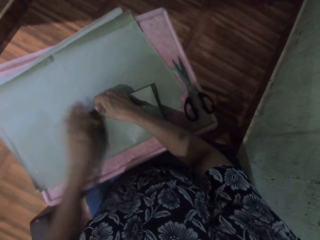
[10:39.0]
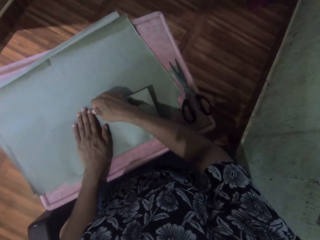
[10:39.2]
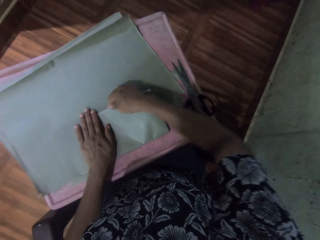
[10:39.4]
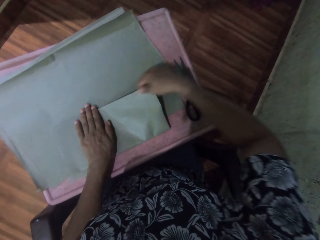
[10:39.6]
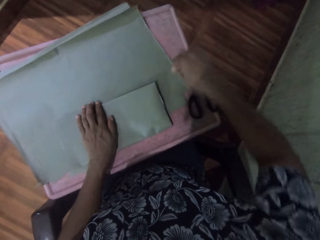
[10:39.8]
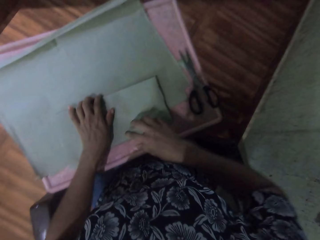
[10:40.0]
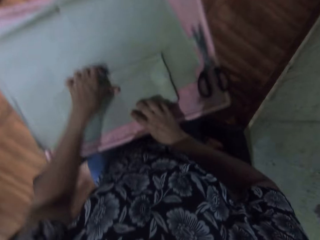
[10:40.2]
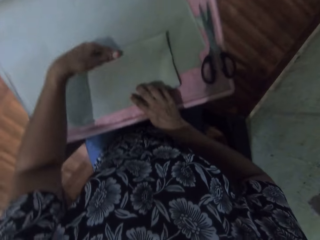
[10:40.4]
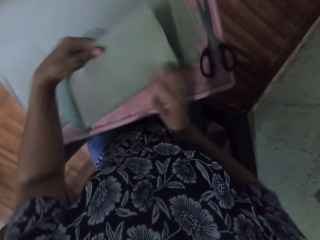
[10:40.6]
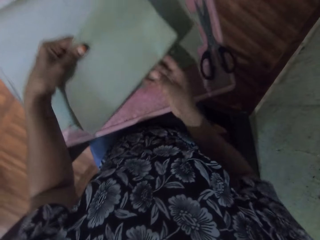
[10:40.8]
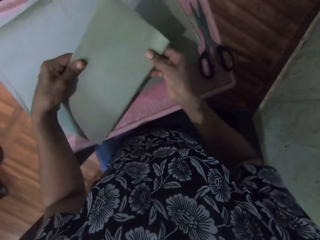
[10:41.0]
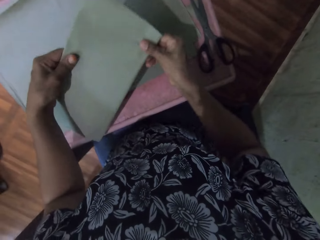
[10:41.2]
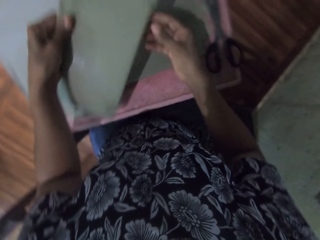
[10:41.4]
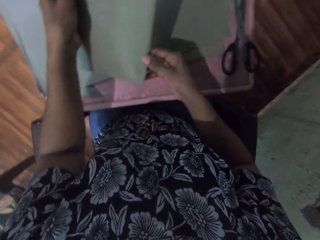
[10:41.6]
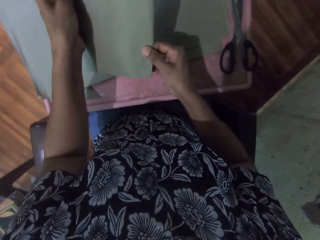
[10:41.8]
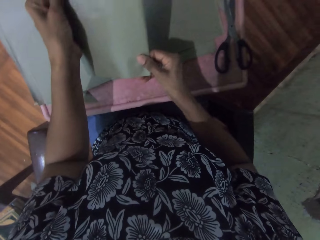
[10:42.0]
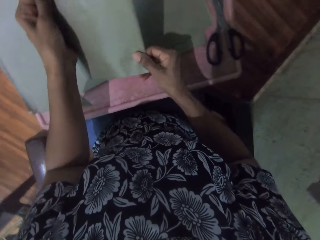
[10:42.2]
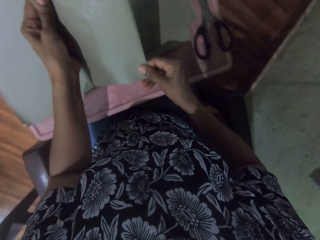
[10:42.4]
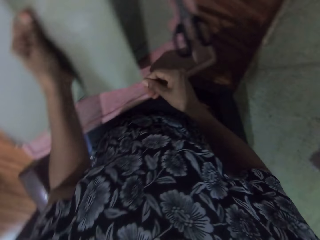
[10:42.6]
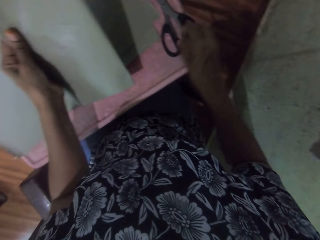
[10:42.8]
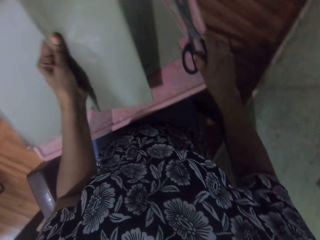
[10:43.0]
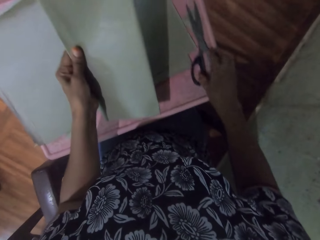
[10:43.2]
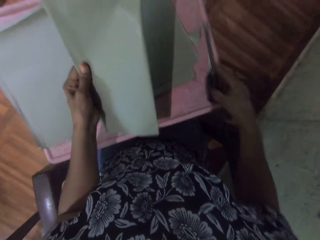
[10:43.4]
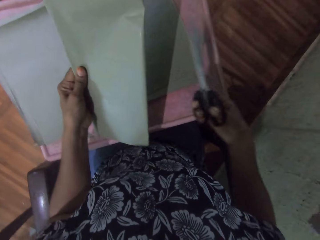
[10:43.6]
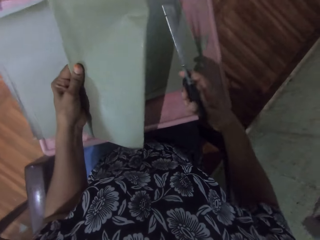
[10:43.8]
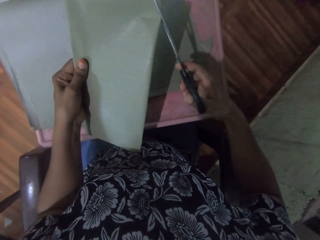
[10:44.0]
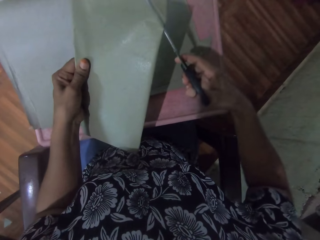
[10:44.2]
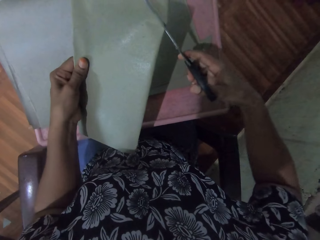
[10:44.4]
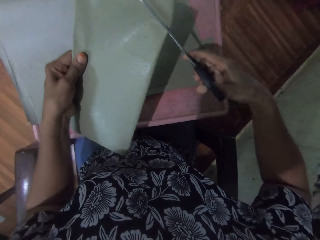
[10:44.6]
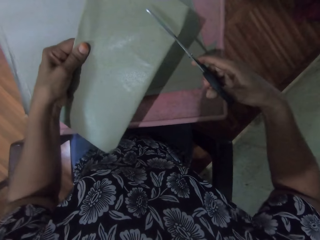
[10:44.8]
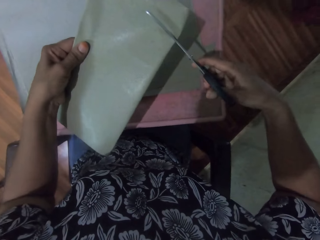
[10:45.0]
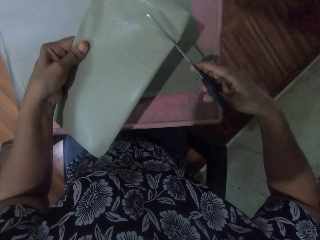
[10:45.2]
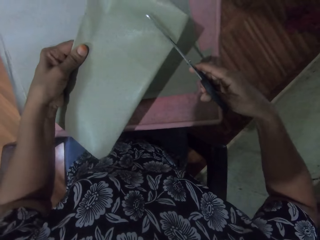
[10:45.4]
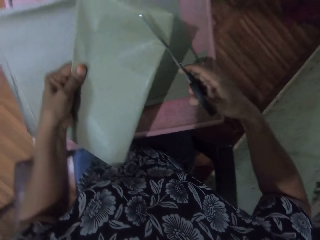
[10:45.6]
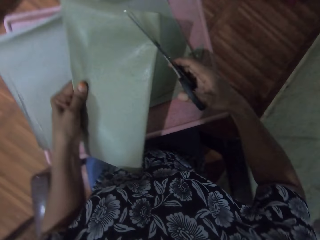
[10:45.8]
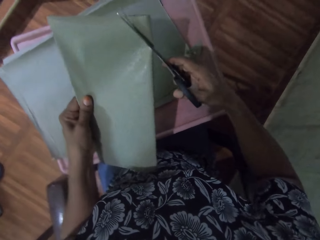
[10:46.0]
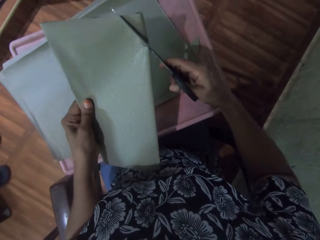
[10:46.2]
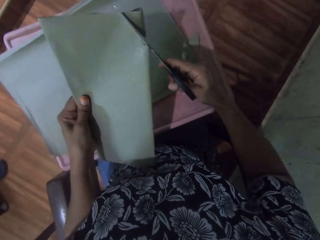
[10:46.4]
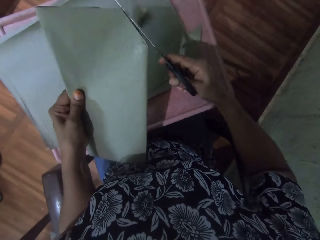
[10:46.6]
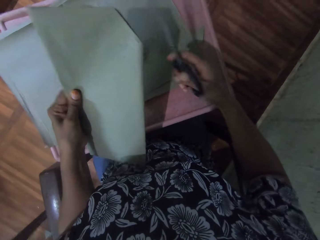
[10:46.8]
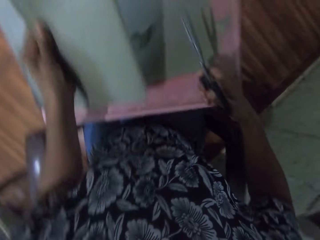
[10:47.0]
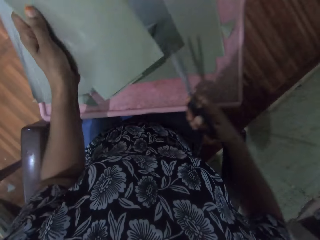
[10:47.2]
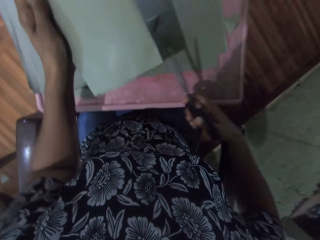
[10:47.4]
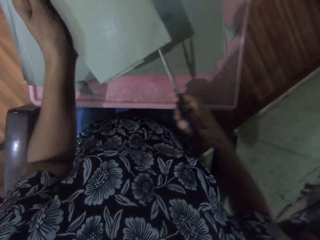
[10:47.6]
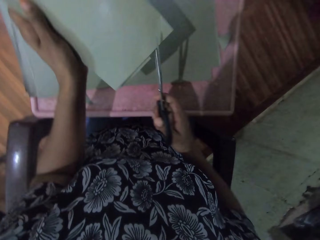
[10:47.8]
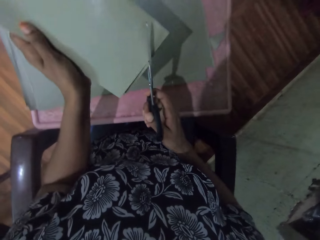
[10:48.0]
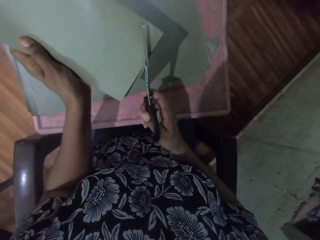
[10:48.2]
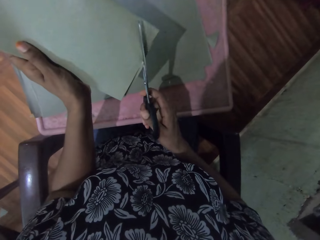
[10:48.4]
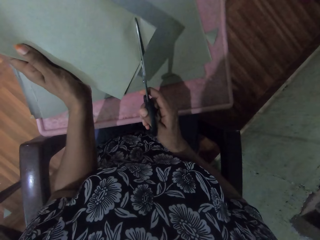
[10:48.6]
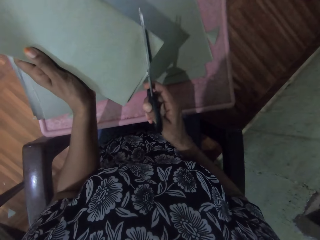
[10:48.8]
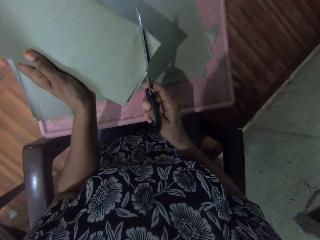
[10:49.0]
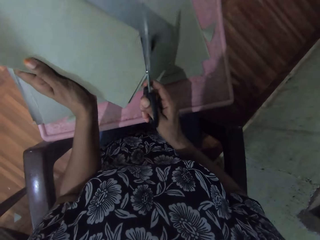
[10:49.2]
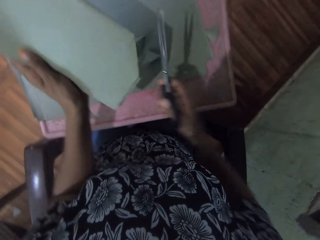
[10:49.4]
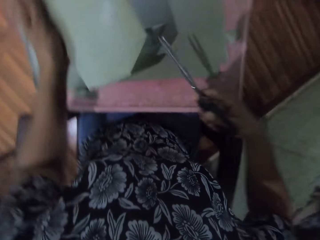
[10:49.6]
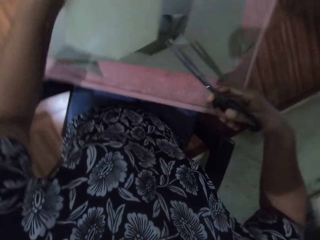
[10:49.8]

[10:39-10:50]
The camera wearer picks up the pair of scissors from the table with her right hand. She cuts the brown paper in her left hand with the pair of scissors in her right hand.

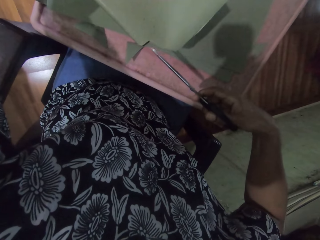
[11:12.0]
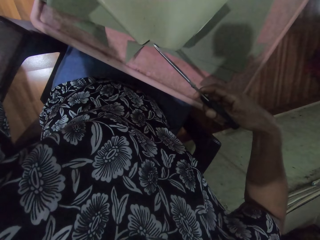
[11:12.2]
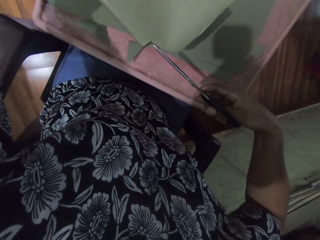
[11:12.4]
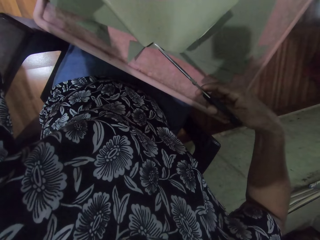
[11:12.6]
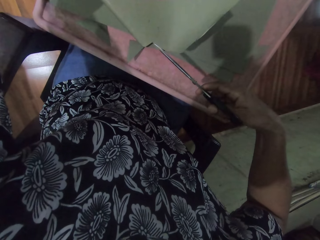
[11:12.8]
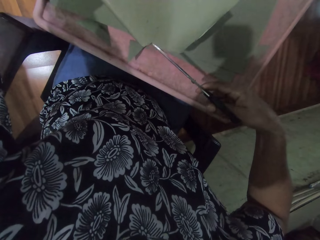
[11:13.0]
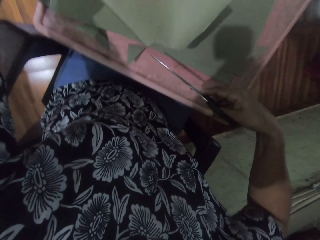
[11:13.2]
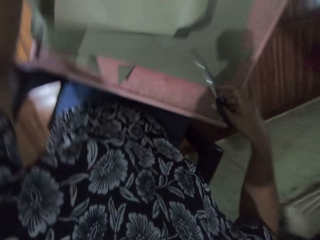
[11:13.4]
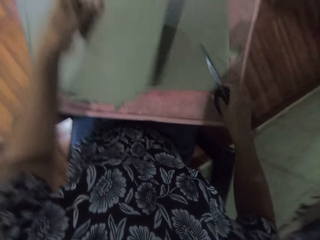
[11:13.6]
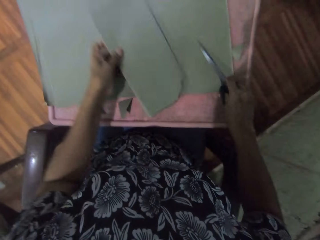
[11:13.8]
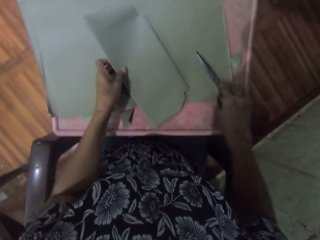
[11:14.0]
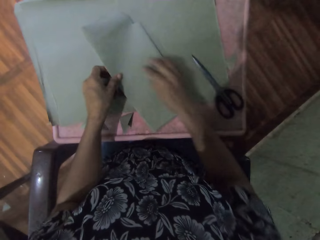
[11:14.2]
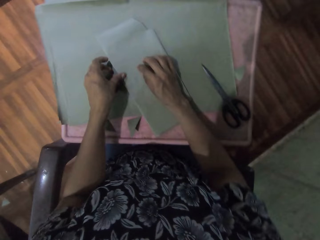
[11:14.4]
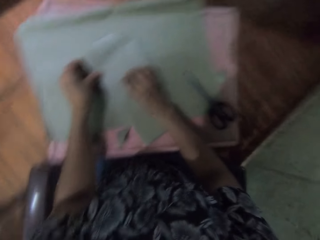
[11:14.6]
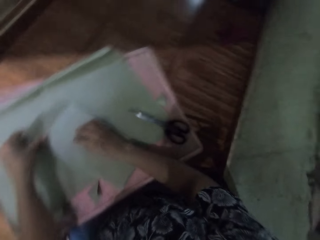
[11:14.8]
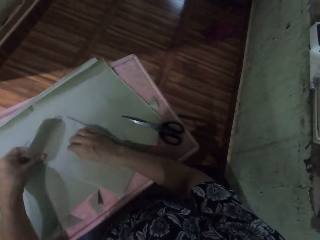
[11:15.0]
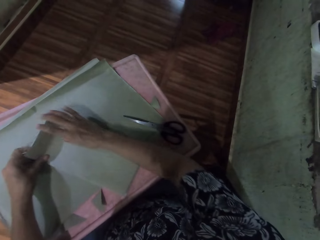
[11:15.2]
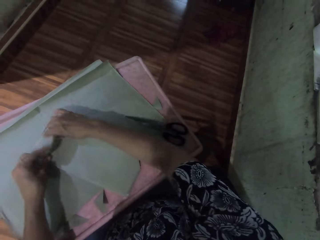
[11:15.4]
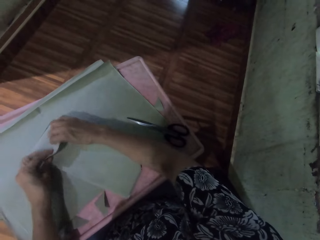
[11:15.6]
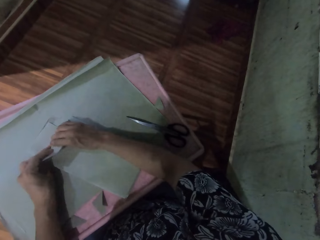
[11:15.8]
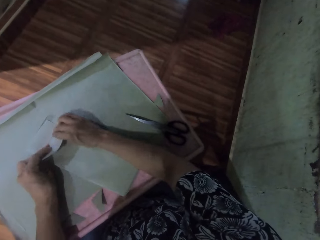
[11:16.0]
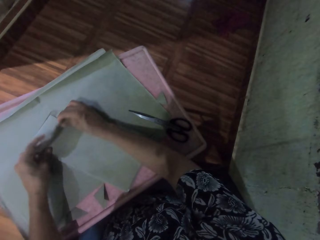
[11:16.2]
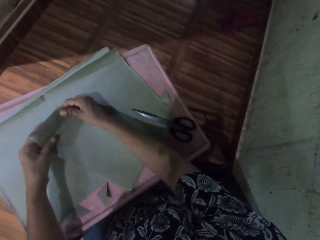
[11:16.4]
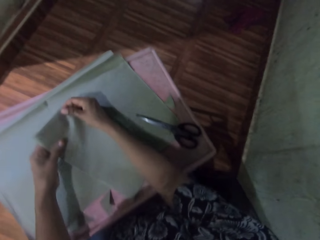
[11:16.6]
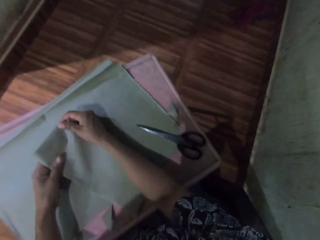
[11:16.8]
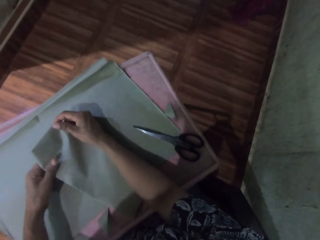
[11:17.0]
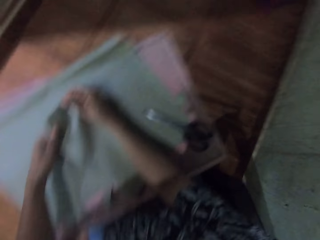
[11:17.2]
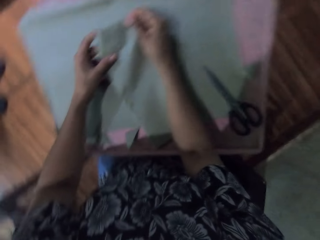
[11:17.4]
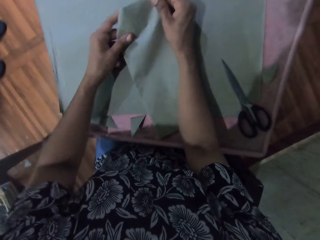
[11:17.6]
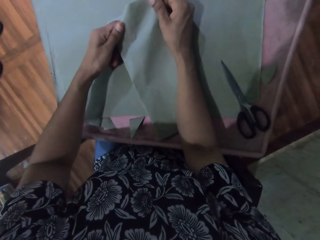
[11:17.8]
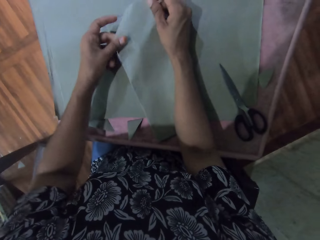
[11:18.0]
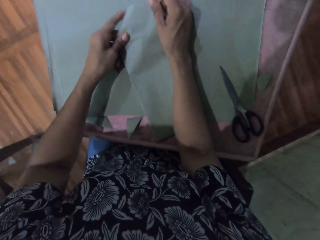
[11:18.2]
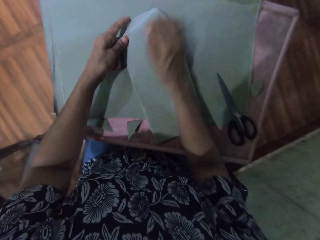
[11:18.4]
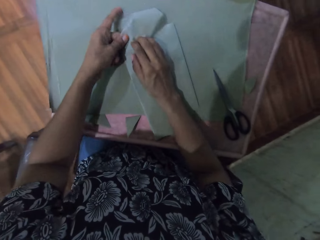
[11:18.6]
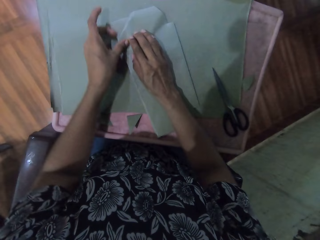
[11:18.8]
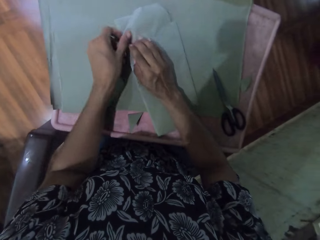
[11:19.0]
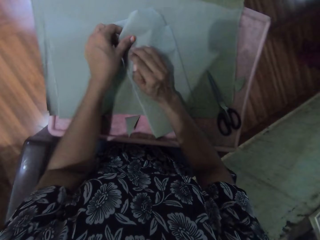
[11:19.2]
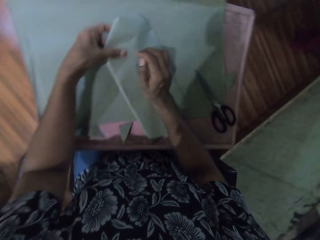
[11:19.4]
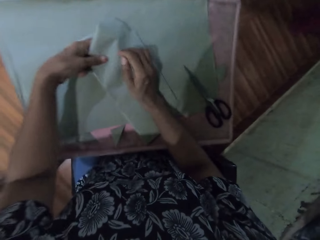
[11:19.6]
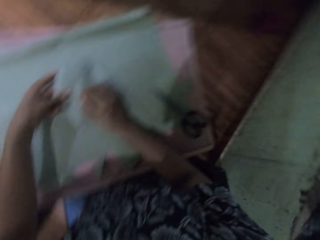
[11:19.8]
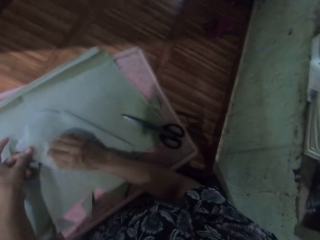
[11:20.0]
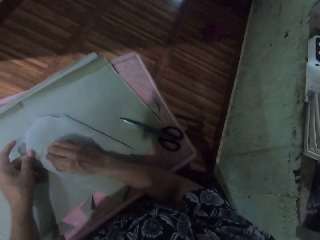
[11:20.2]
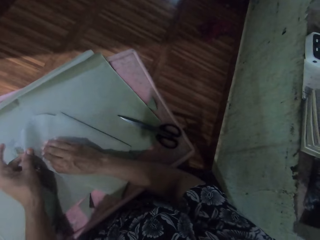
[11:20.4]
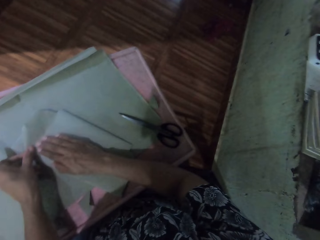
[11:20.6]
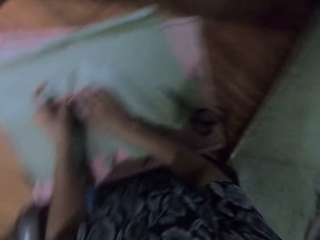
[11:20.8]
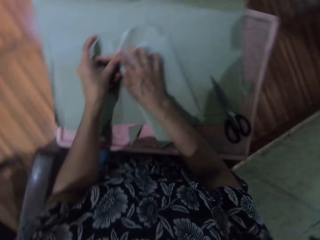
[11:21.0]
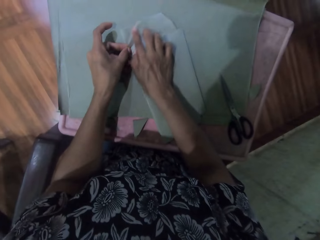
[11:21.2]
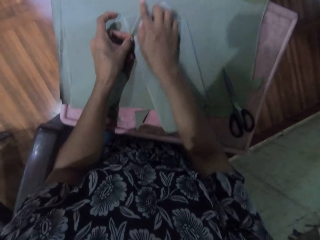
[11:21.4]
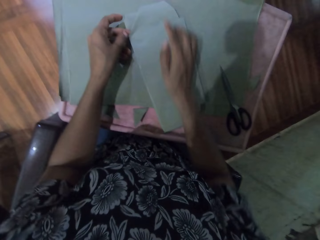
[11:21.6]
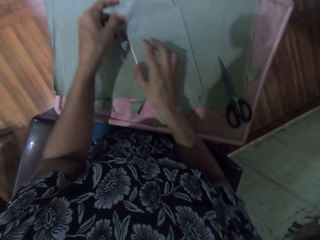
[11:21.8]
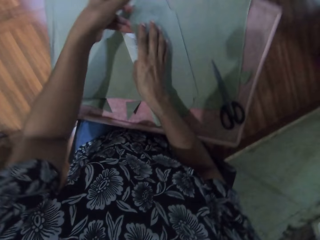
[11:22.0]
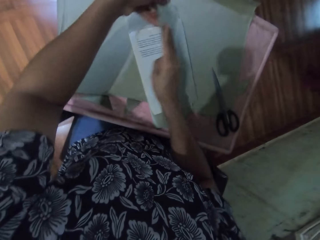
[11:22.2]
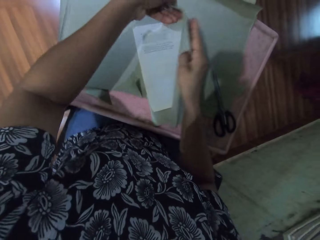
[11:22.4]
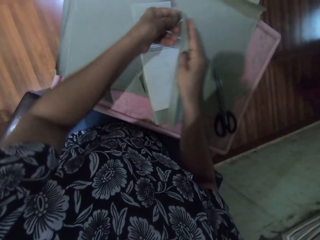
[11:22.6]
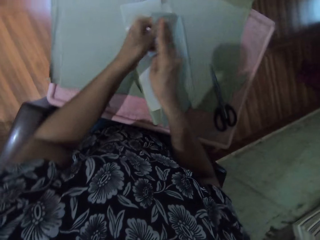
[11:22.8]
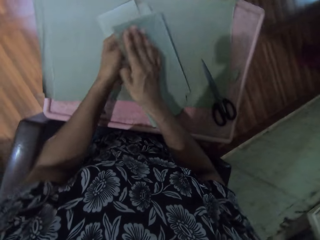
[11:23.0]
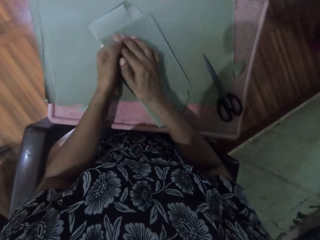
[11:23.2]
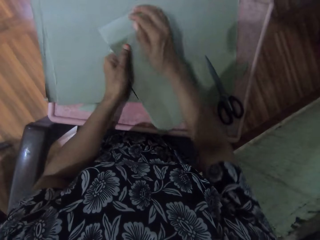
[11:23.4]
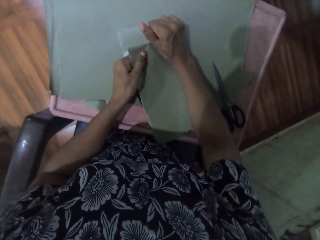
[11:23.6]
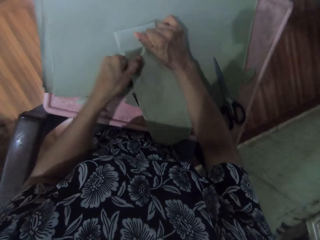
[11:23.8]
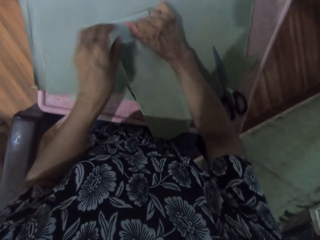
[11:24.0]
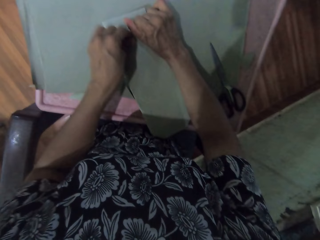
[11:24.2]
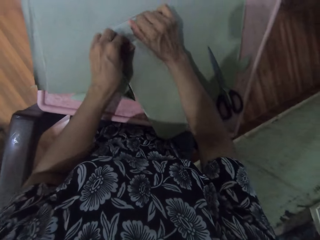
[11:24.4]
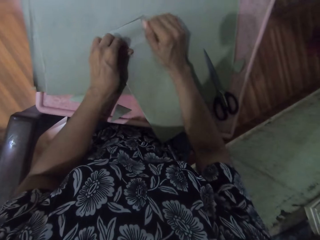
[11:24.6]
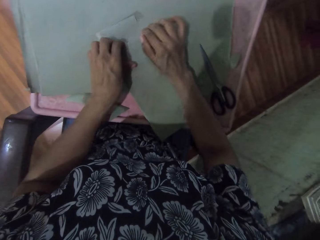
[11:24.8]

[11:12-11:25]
The camera wearer drops the pair of scissors on the table with her right hand. She drops the wrapped book on the table with her left hand. She wraps the brown paper around the book on the table with her right hand. She wraps the brown paper around the book on the table with both hands.
